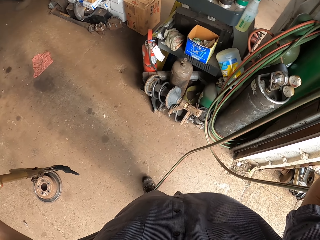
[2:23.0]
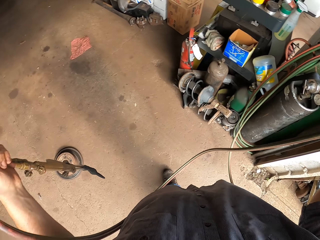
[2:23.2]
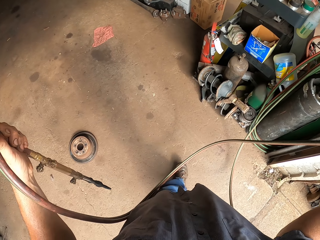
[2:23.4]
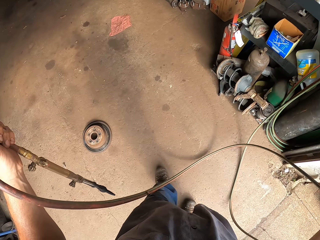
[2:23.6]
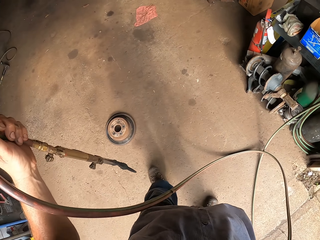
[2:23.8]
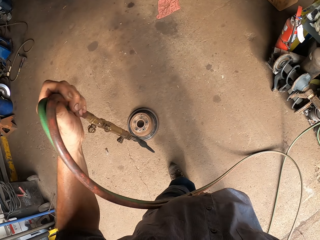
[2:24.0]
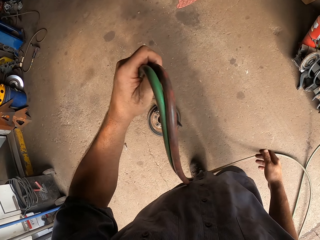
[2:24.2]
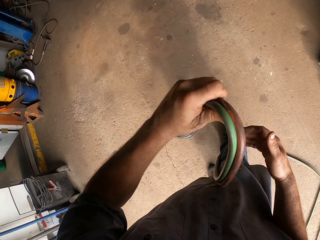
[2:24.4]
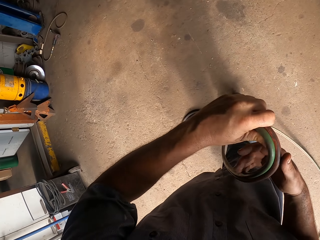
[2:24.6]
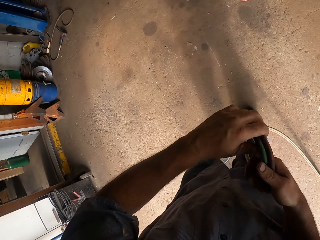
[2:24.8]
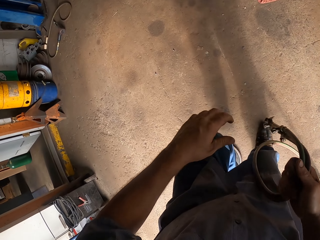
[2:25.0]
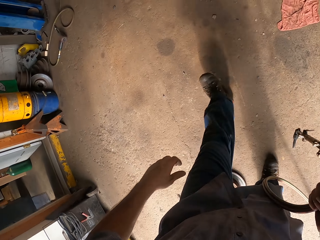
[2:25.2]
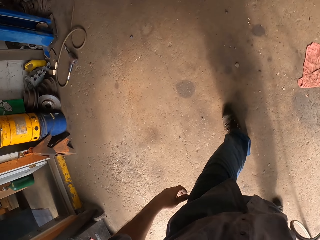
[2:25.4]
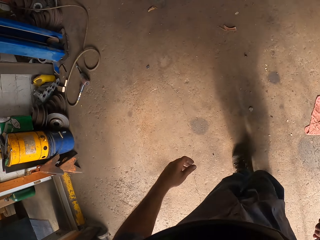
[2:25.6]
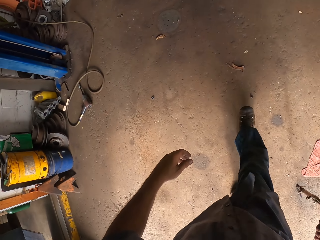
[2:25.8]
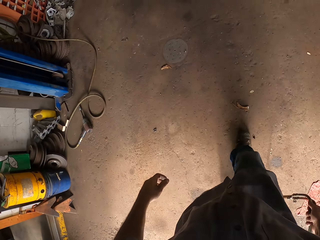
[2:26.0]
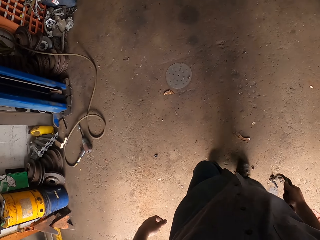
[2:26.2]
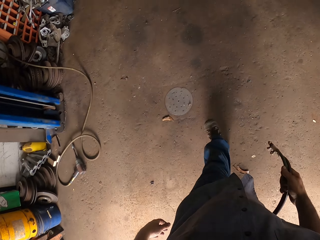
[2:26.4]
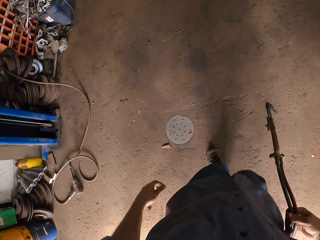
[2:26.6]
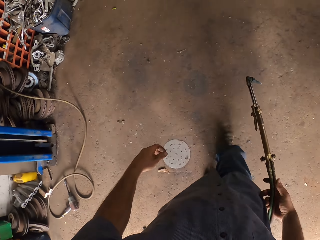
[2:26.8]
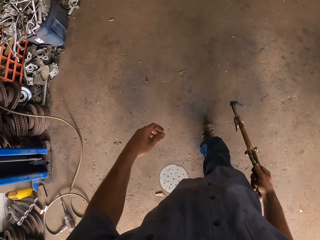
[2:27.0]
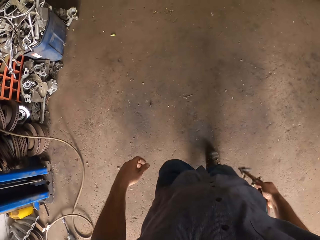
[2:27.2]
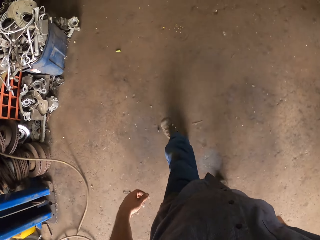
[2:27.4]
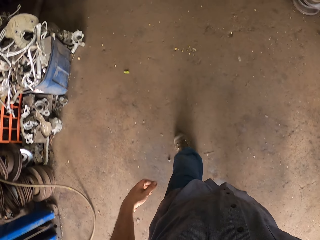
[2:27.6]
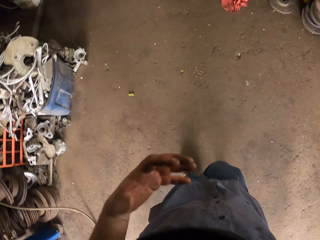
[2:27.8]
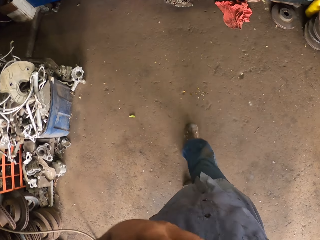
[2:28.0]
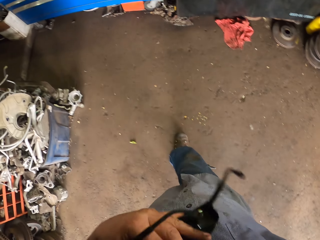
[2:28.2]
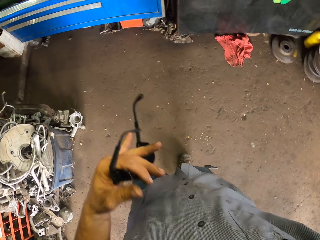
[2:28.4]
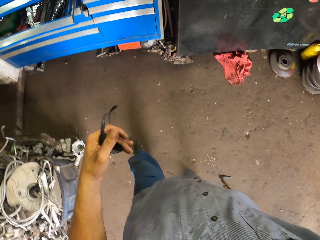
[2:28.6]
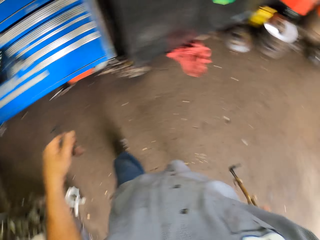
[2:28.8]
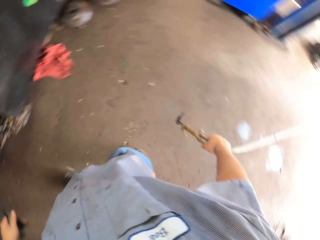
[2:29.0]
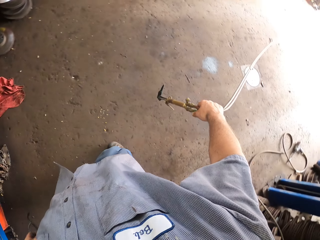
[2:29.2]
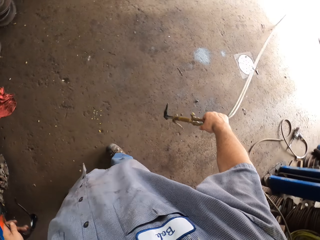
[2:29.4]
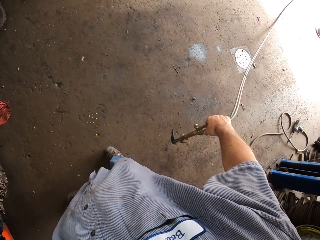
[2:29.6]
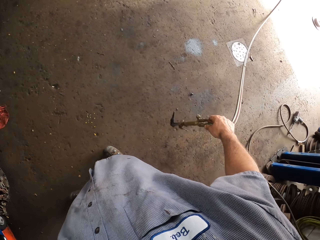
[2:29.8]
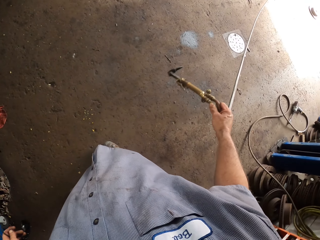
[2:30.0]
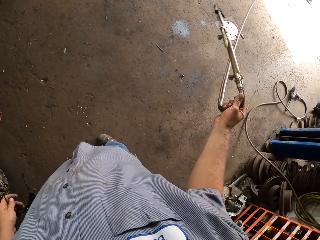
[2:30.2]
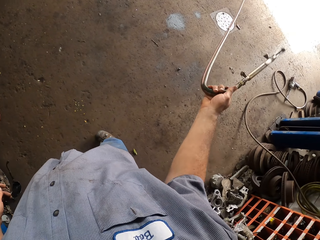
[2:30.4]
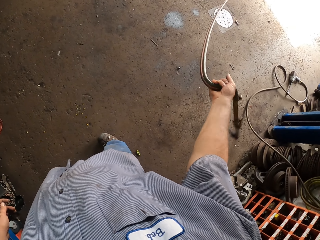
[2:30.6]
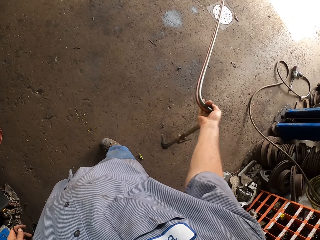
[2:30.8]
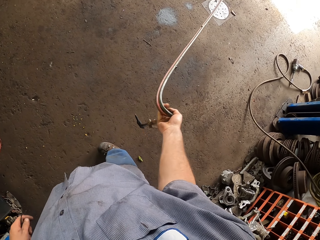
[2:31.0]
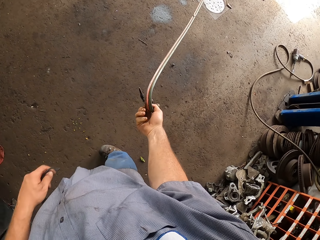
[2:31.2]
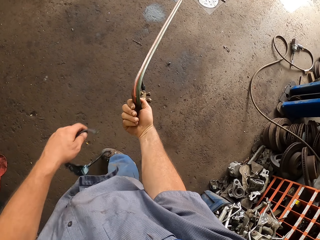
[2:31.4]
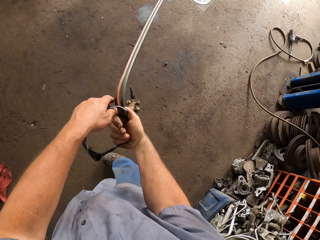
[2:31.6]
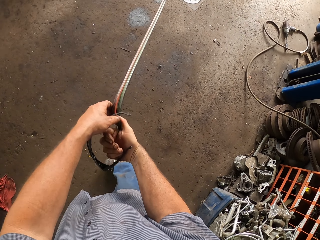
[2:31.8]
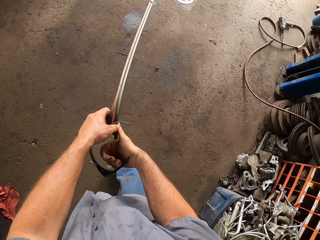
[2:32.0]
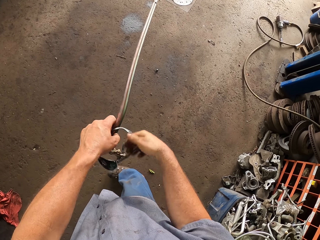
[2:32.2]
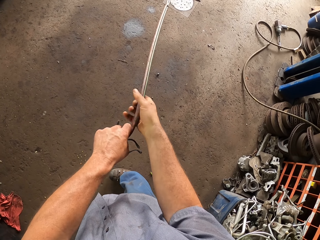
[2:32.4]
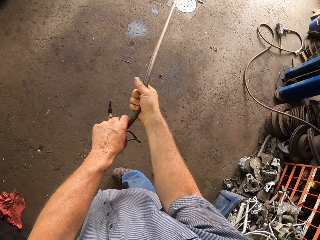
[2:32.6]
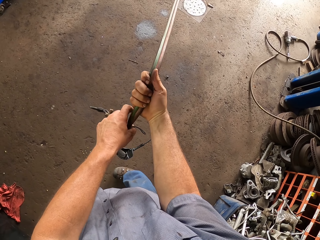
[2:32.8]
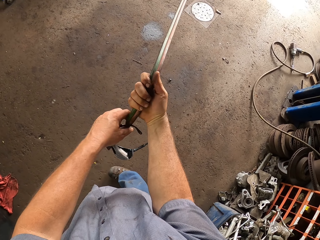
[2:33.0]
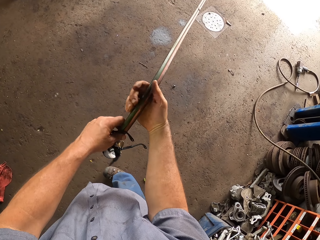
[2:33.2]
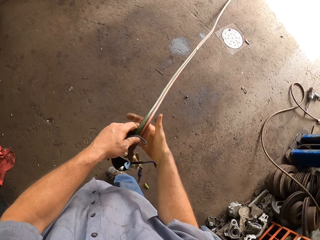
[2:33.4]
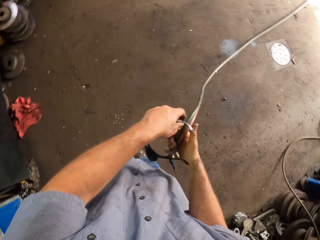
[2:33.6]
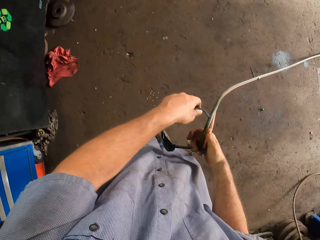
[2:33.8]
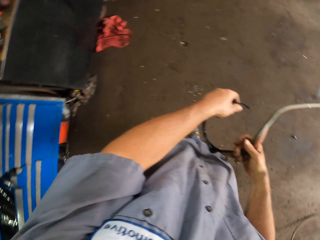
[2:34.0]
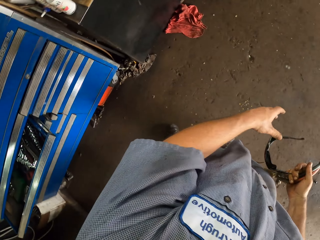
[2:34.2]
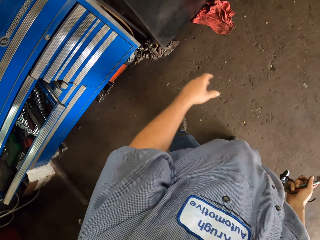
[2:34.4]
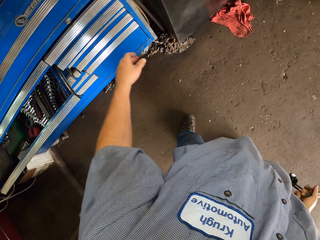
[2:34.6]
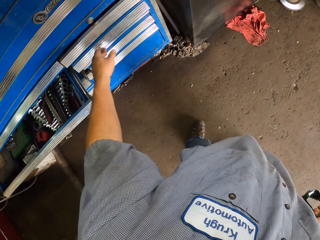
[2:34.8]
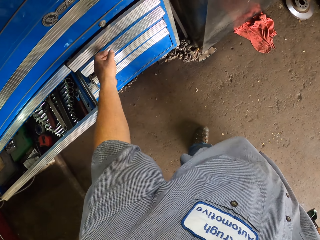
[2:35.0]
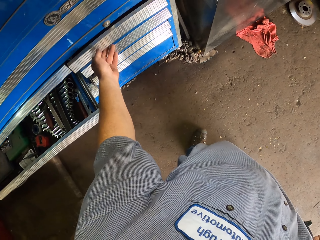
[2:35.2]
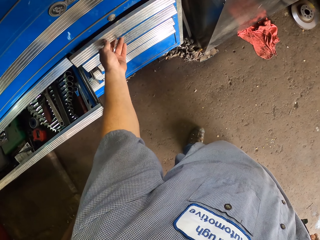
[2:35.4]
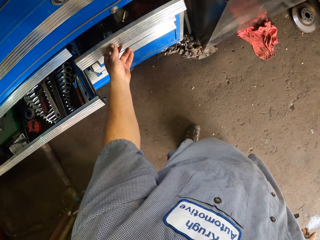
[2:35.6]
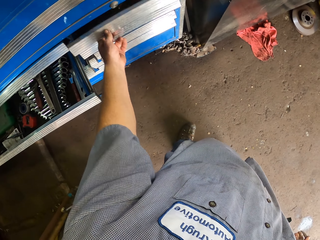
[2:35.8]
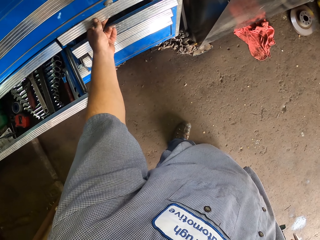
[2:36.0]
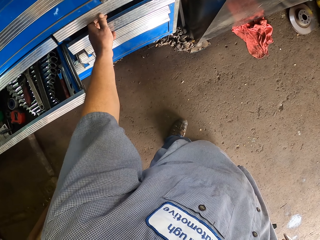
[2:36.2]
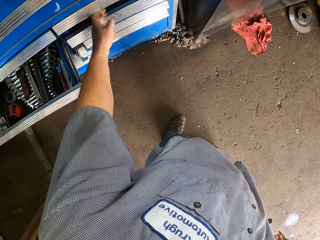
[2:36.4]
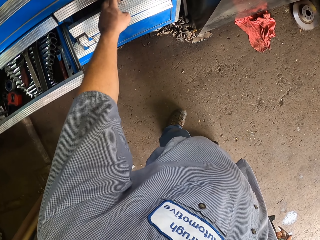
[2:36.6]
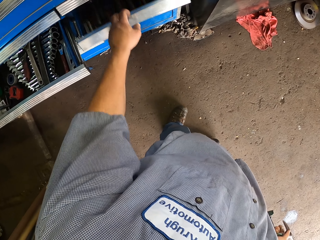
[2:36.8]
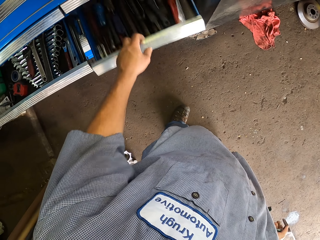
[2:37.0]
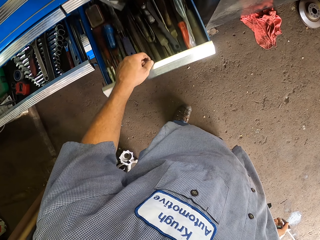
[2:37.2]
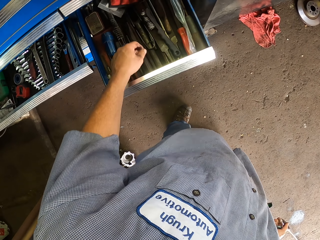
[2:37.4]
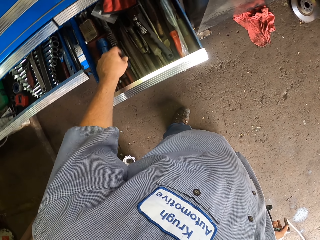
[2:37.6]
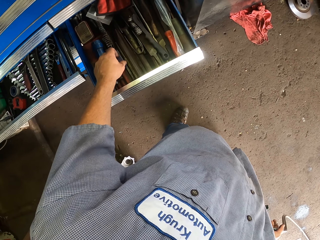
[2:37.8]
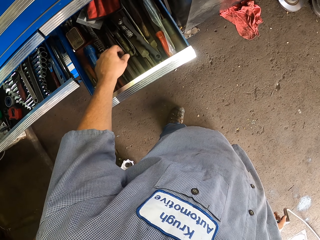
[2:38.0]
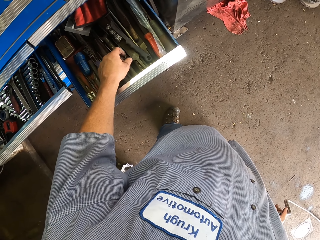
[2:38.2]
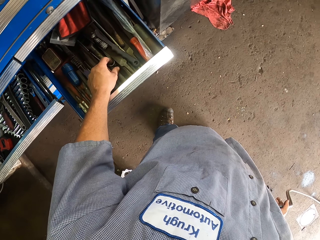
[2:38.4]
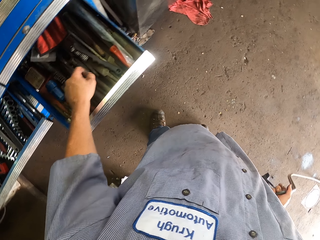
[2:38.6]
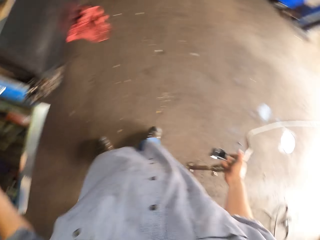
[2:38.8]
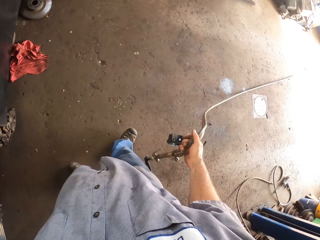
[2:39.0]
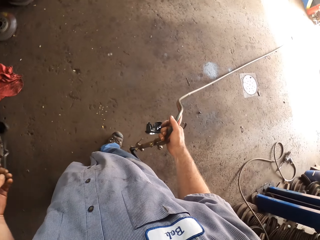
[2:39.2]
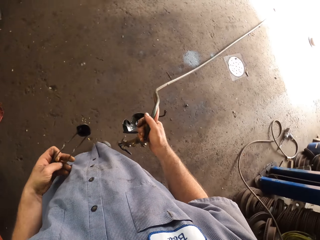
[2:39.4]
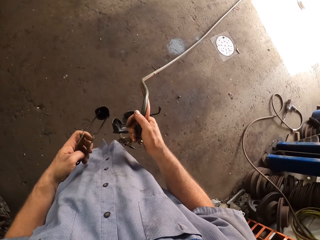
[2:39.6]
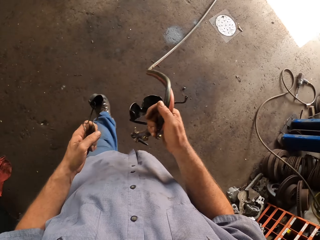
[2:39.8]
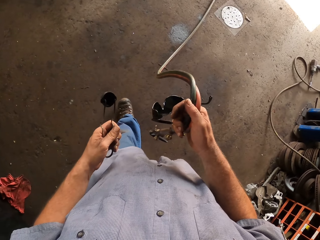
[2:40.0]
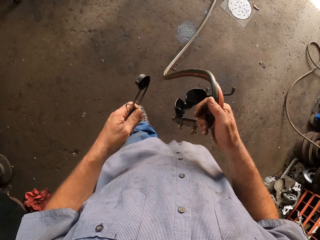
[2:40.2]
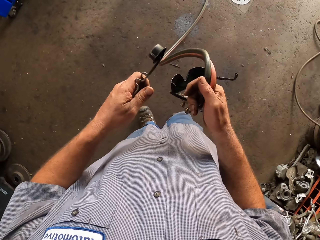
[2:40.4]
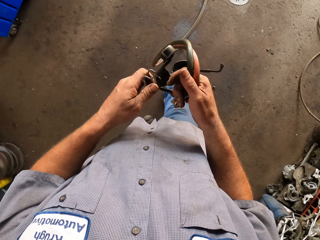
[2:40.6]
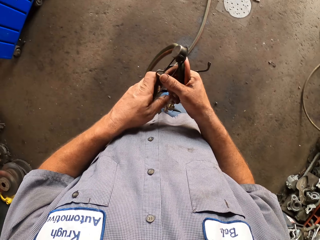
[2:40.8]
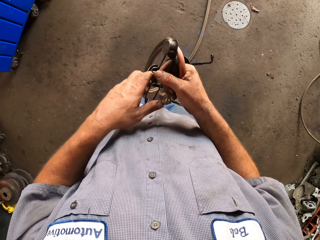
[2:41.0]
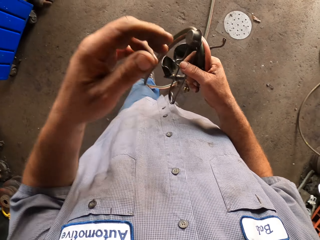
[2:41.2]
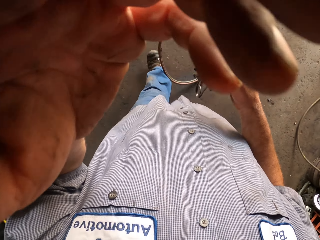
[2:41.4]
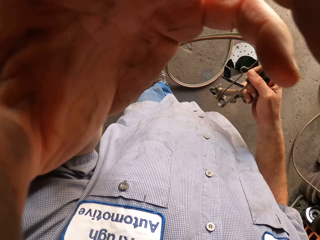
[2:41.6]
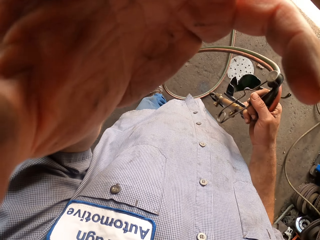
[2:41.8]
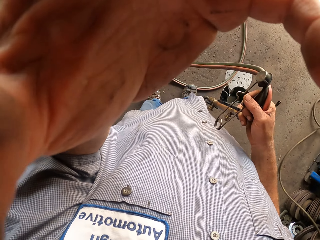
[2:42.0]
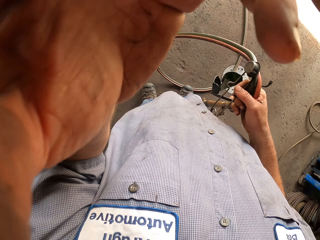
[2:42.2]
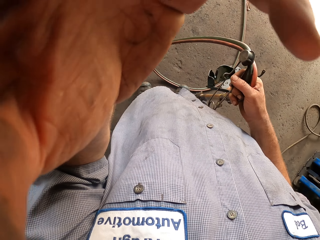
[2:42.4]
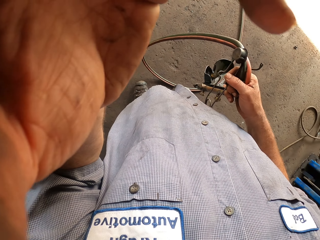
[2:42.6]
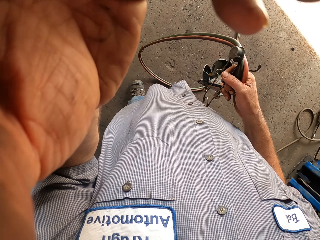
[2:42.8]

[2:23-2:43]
The camera wearer walks in the garage. They stop. They open the drawer, close the drawer, and open the drawer. They pick up the pipe spanner. They walk in the garage. They lift the hand up.
